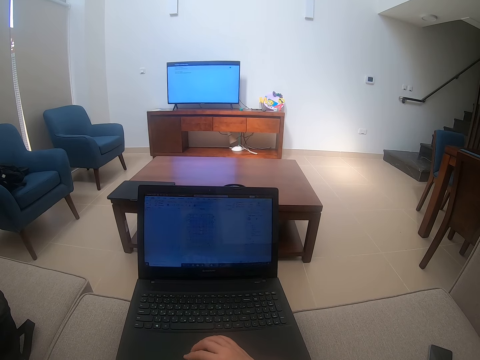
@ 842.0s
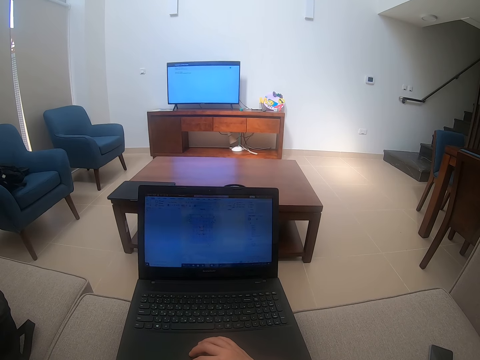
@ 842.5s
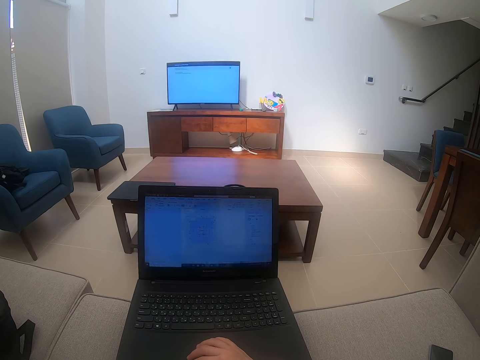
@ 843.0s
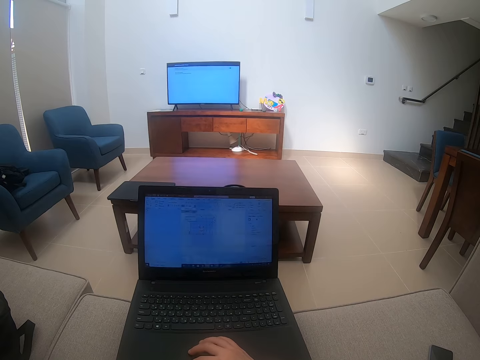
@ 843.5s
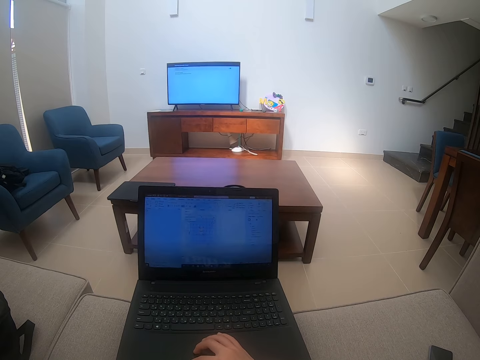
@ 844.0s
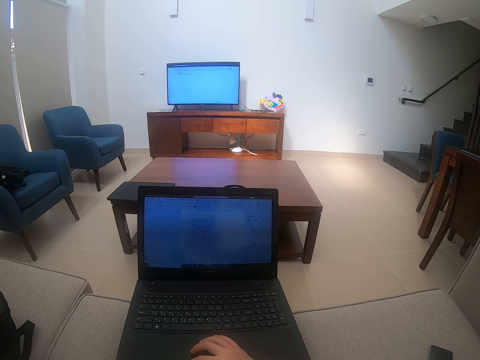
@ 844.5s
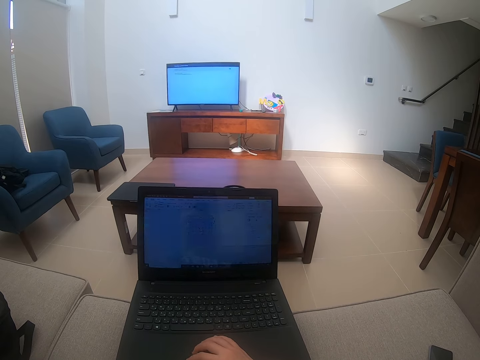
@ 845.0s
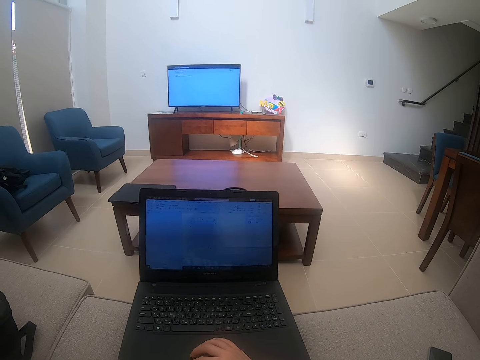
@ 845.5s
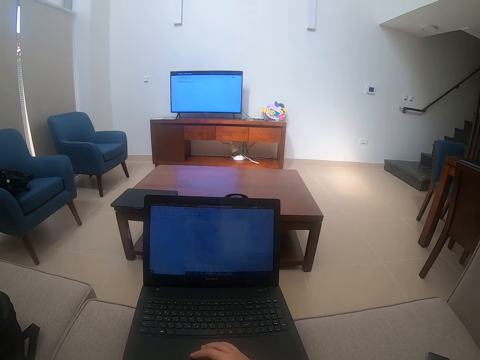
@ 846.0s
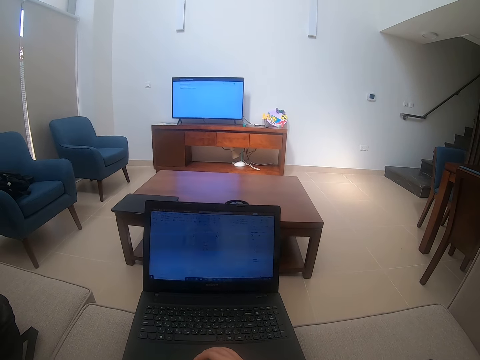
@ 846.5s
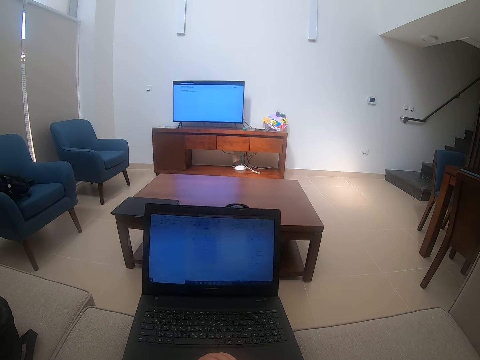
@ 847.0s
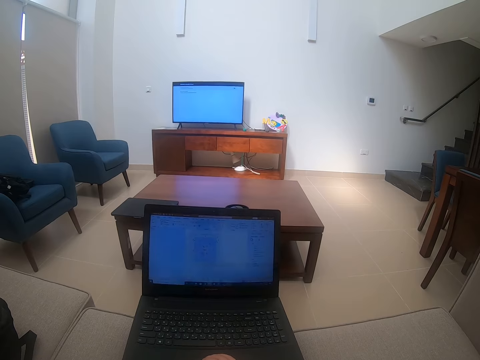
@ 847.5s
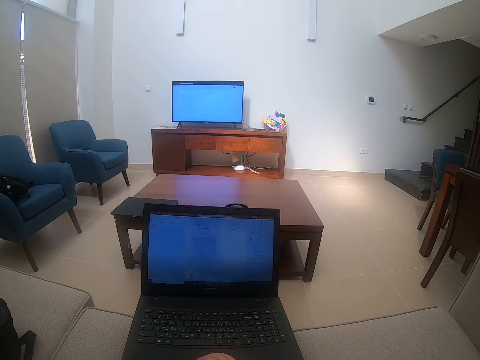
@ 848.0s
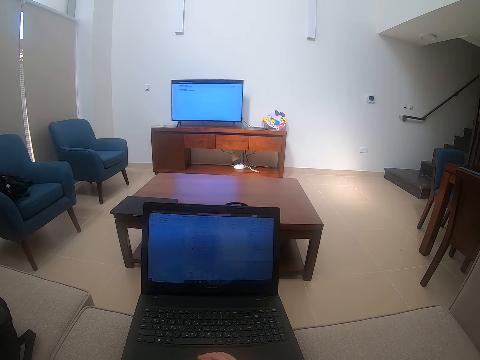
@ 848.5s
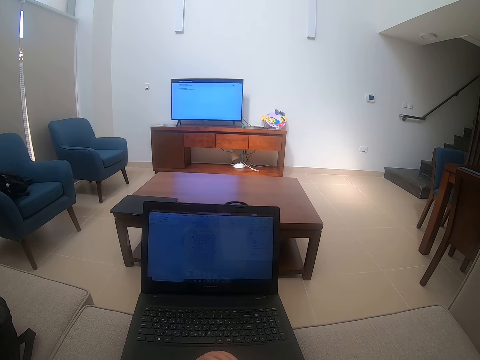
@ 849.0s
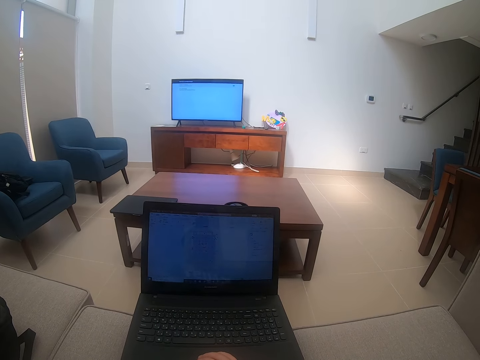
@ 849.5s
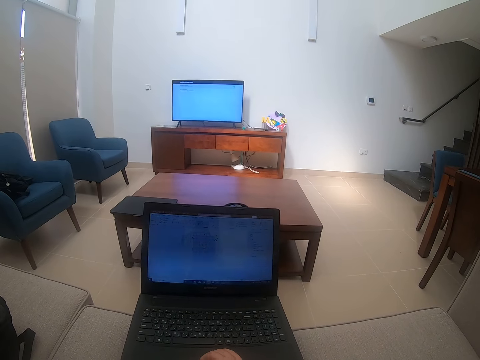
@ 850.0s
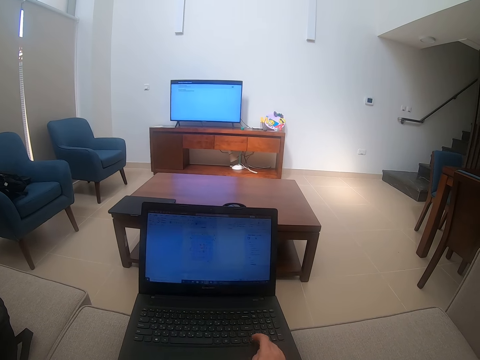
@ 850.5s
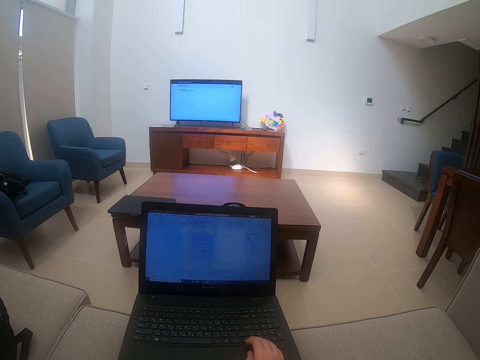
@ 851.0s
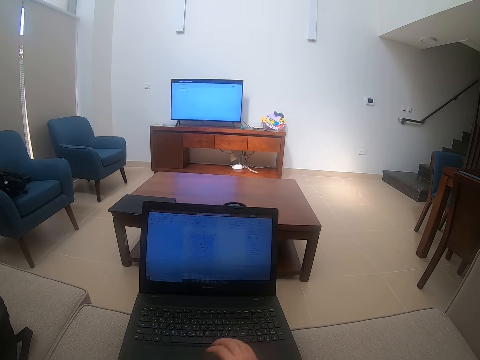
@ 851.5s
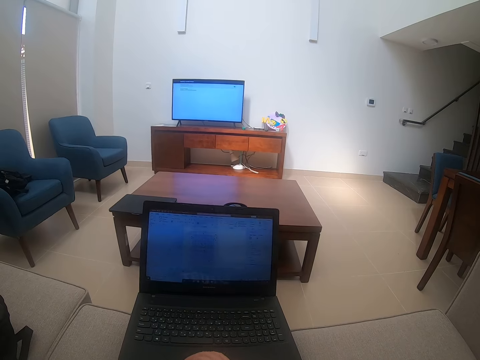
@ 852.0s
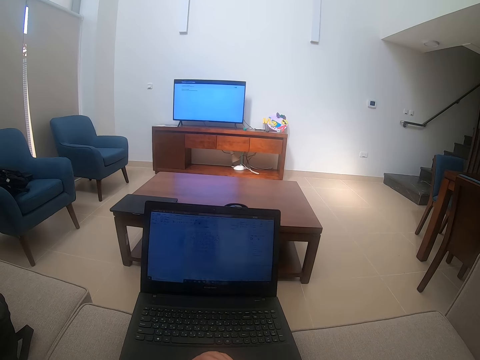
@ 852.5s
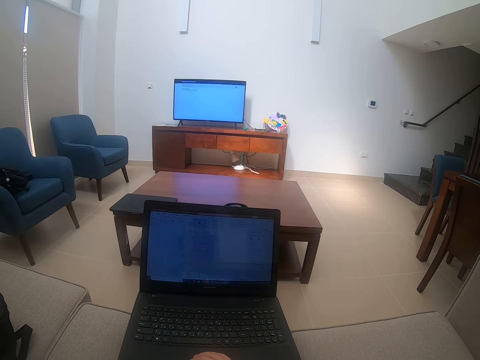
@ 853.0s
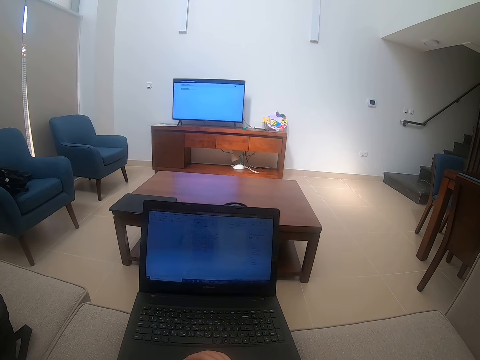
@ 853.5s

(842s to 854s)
The camera wearer watches the background.

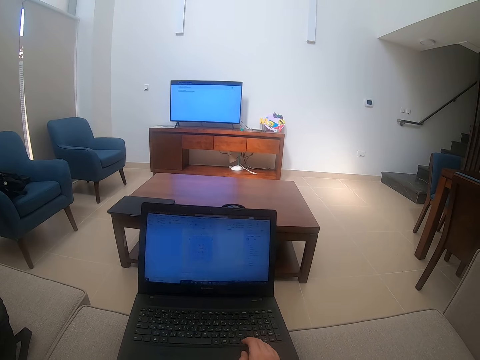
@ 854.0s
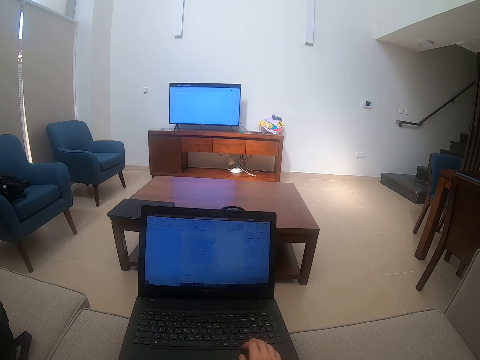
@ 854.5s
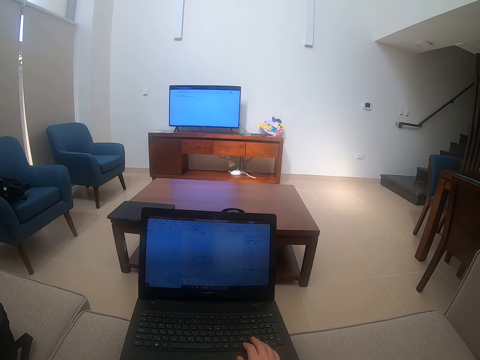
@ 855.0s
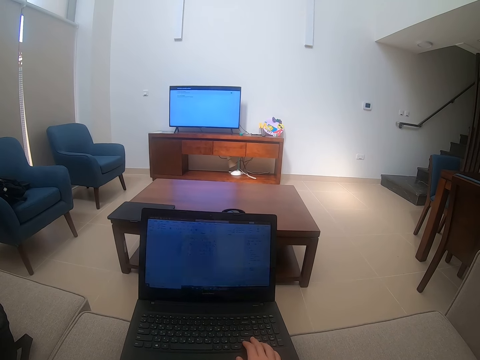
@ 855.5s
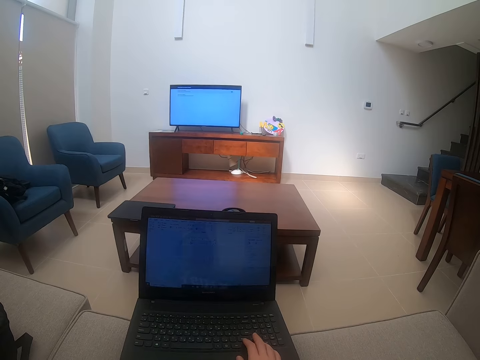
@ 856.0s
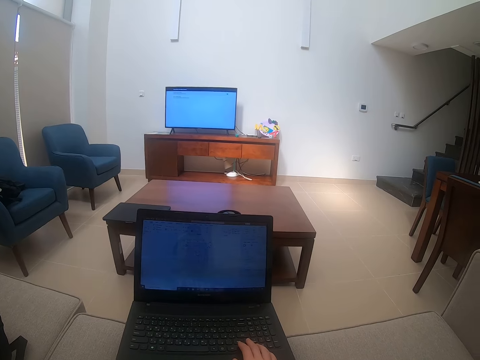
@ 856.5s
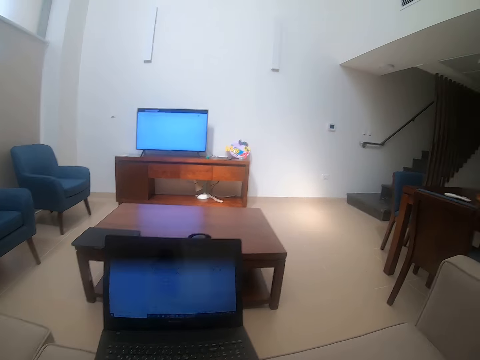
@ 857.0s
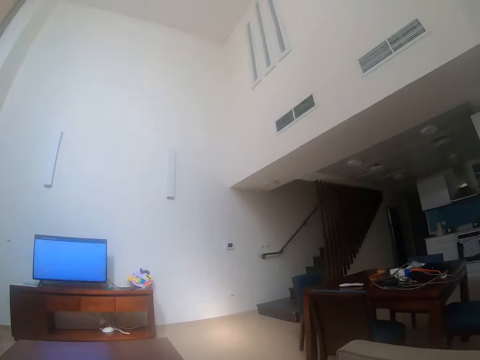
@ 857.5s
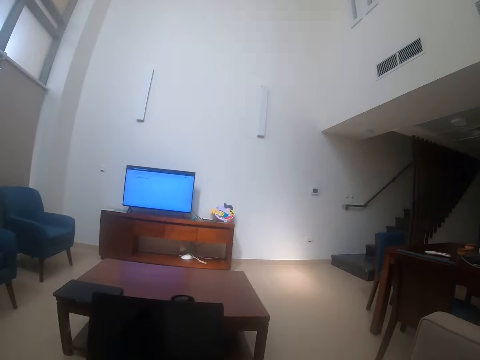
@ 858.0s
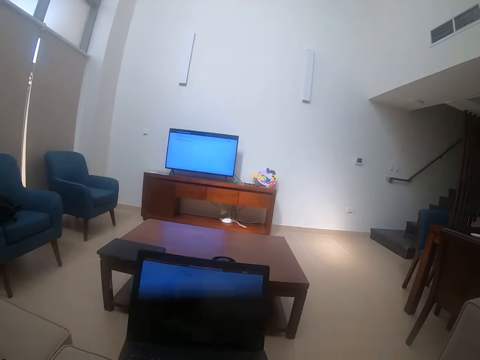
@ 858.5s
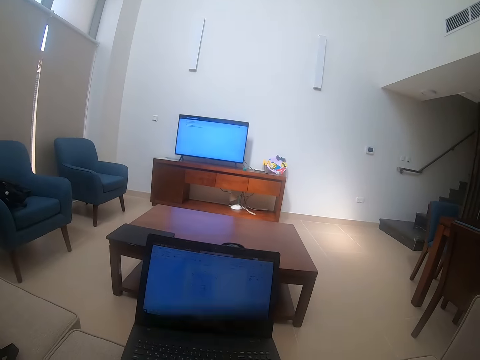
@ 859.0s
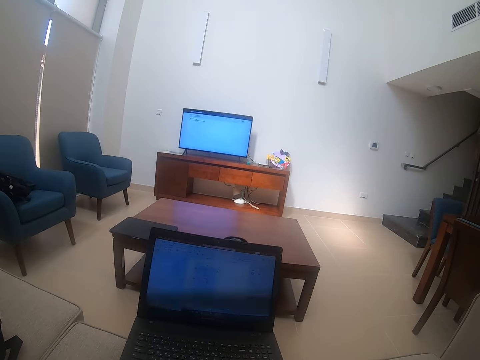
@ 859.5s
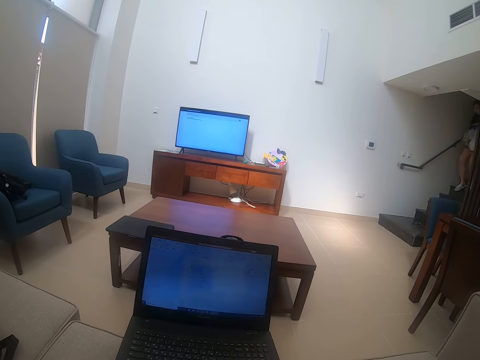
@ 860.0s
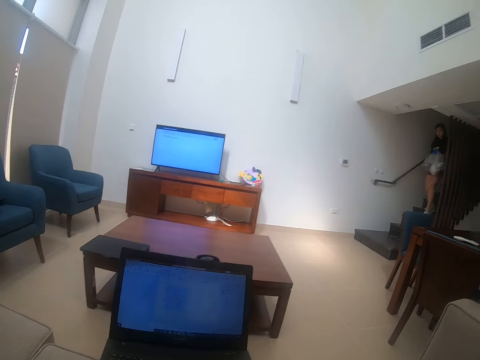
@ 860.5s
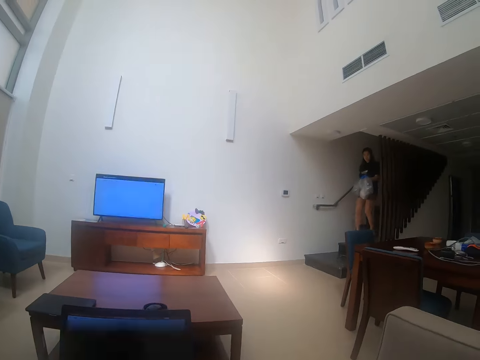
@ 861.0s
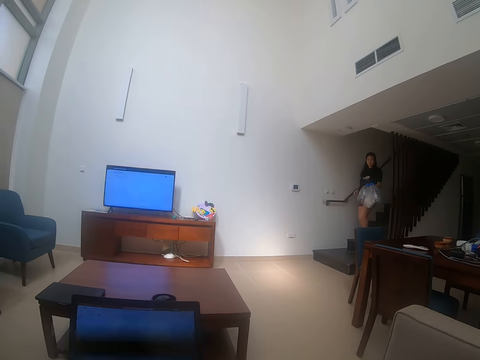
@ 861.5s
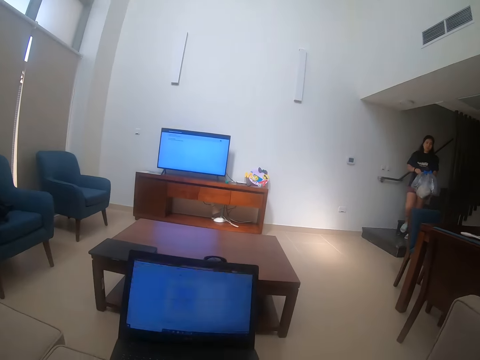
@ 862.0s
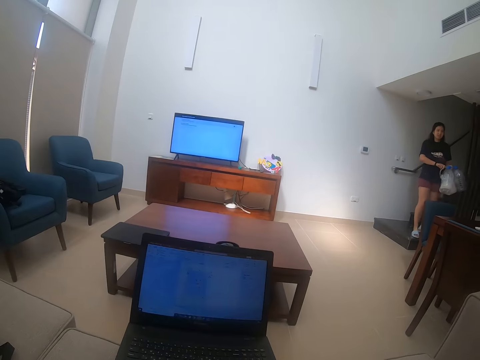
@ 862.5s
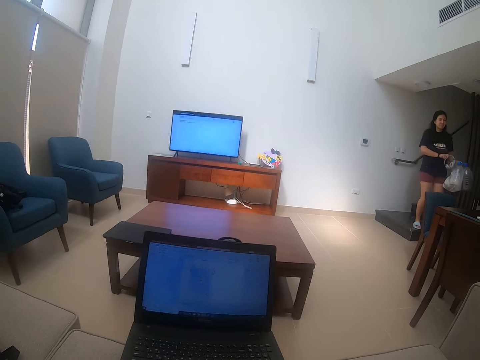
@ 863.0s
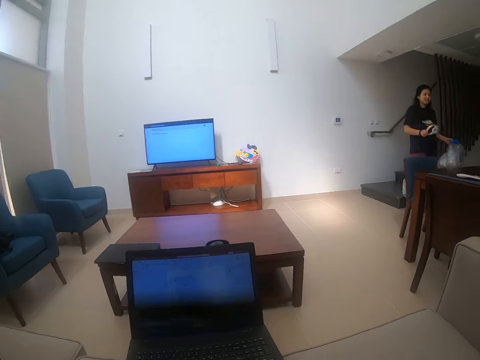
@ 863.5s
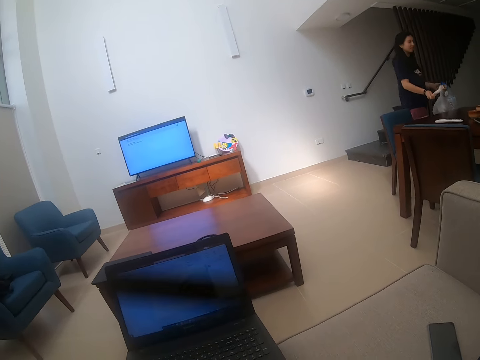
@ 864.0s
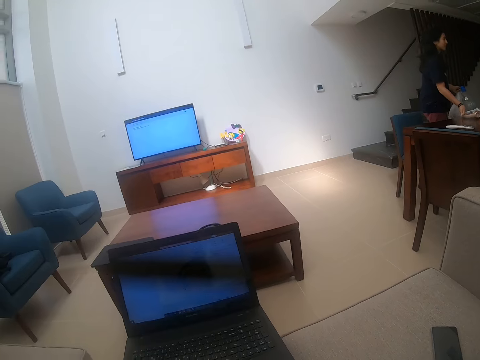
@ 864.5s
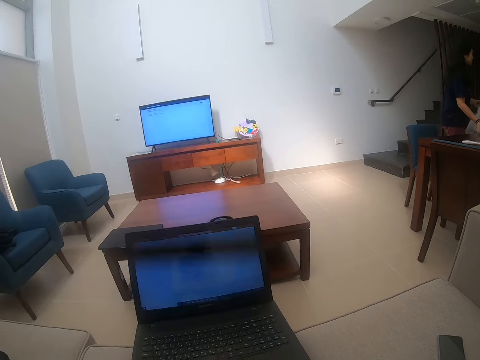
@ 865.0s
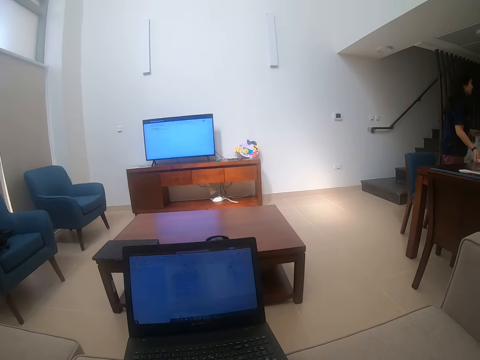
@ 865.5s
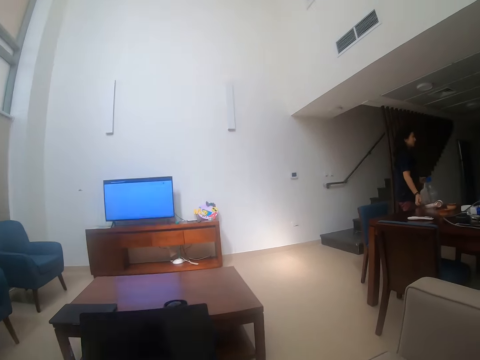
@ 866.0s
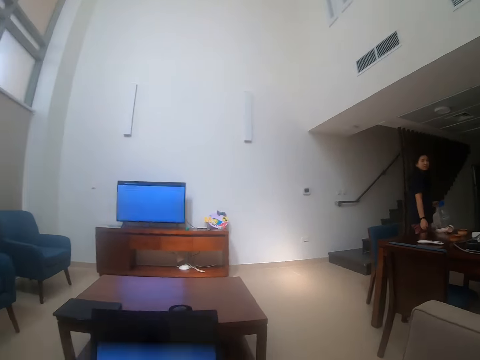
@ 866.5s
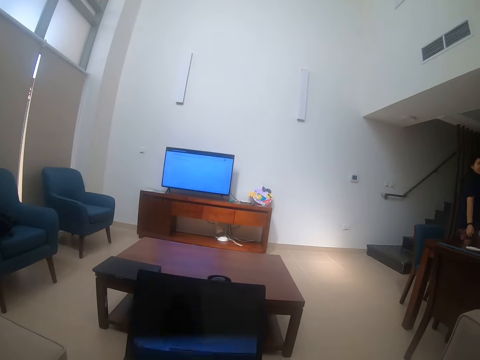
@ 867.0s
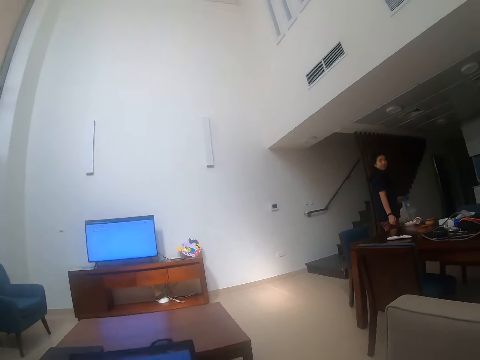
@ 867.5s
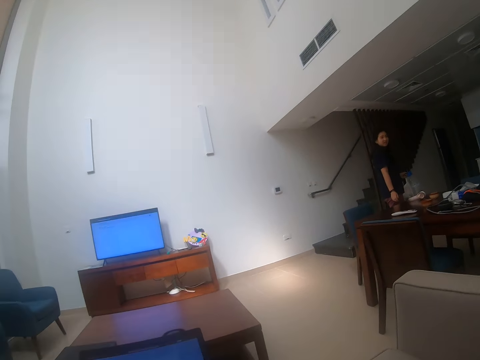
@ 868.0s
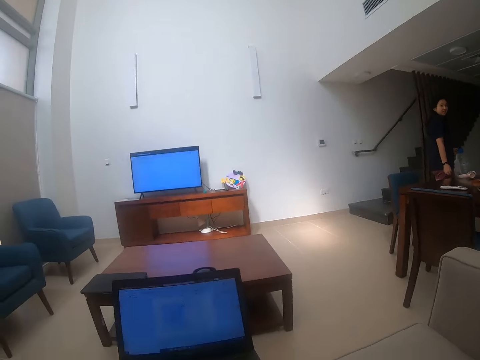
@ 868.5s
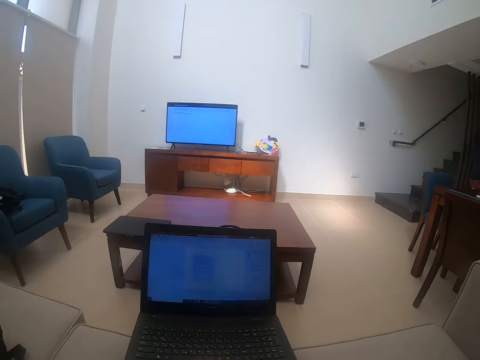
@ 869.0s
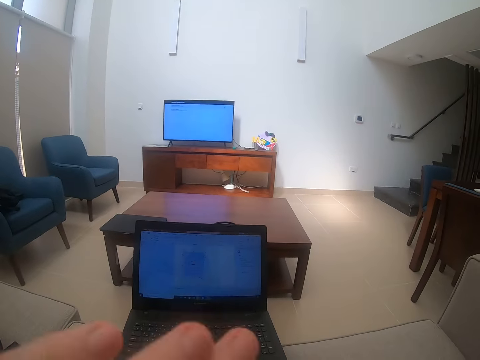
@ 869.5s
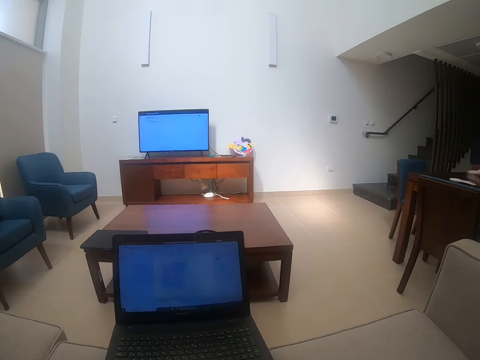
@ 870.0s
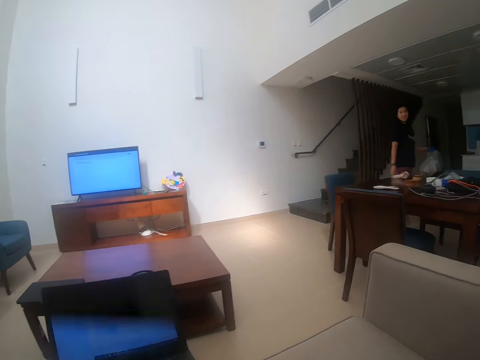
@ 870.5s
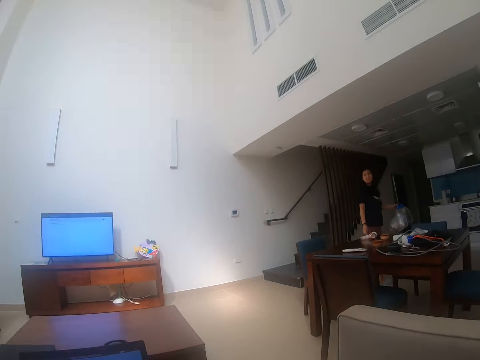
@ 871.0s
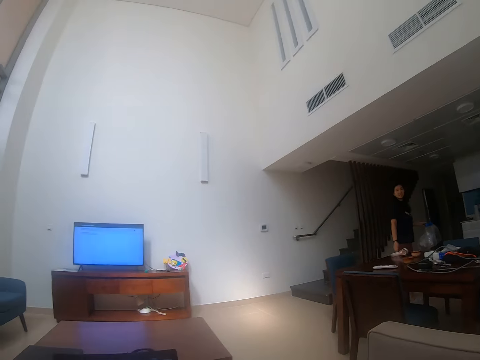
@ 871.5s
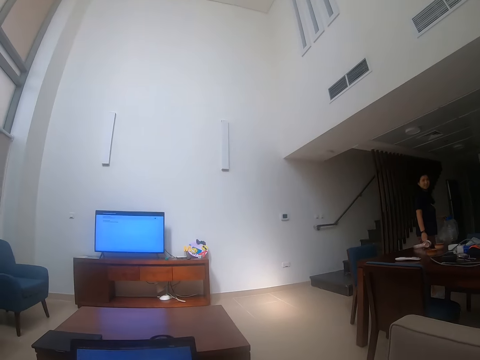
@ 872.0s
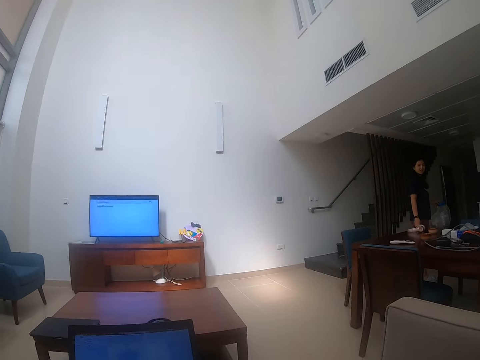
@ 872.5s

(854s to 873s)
The camera wearer touches the laptop. They look around the room and watch the background. A person walks downstairs. The camera wearer puts something on the table.
